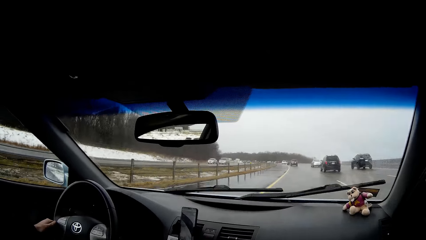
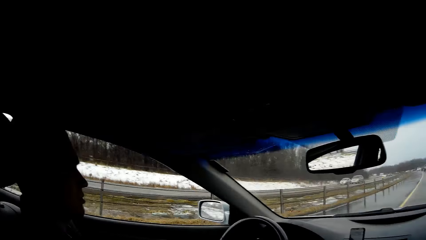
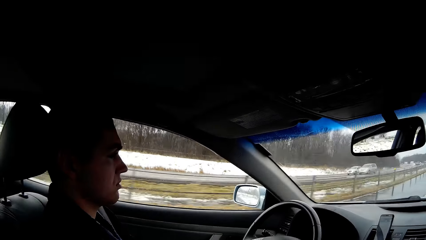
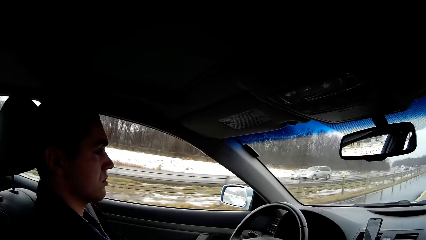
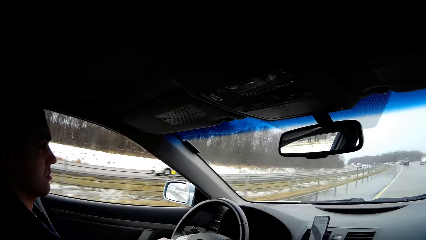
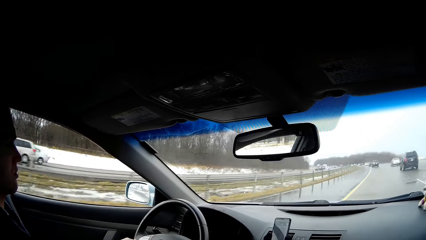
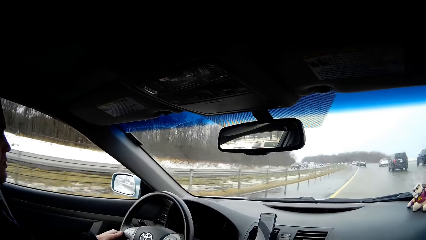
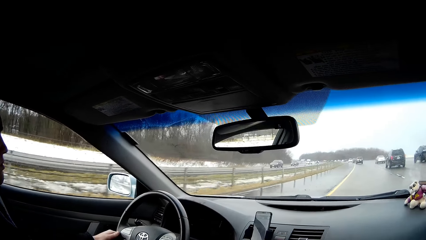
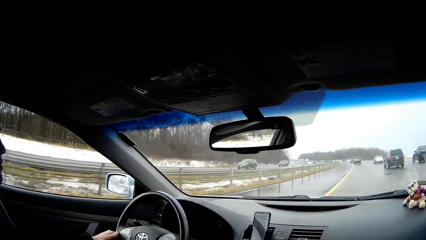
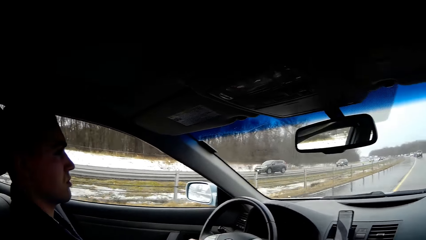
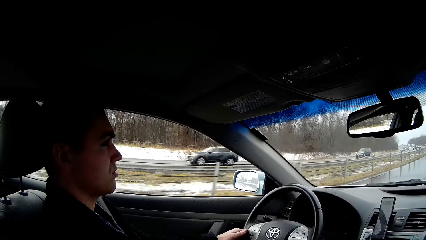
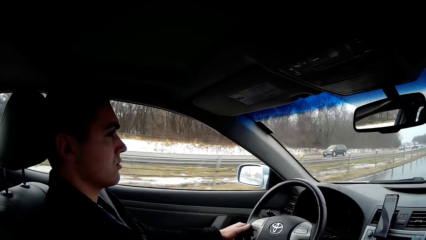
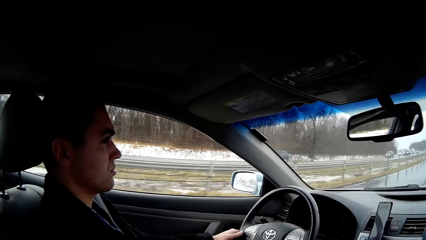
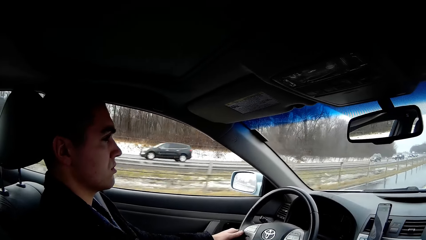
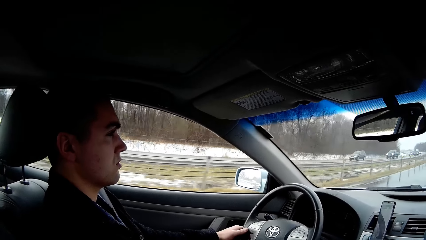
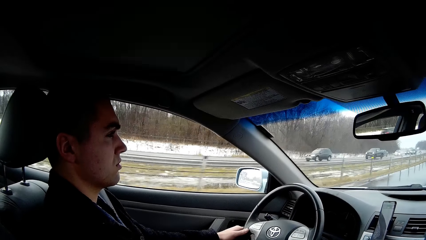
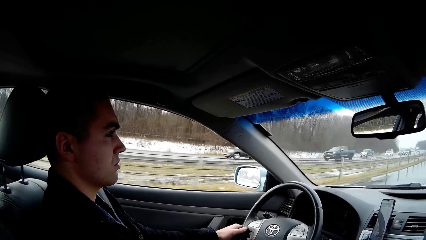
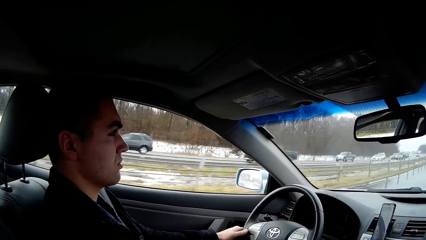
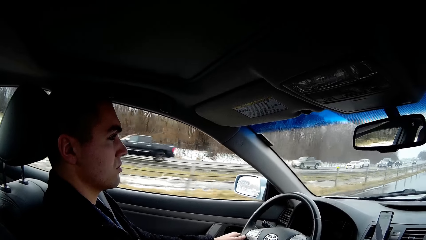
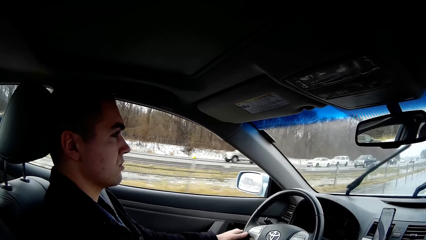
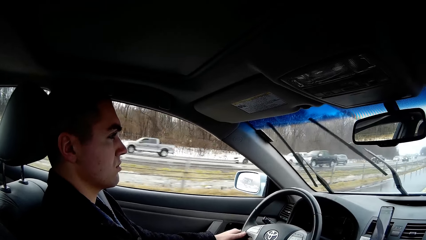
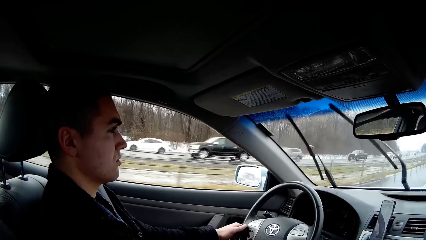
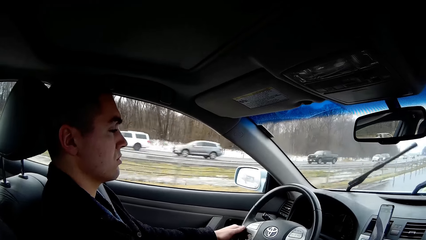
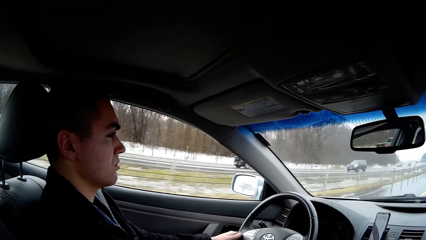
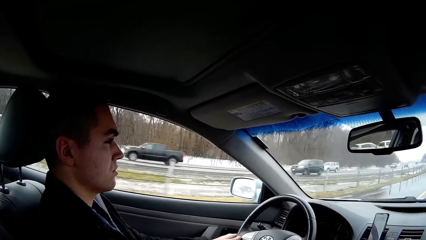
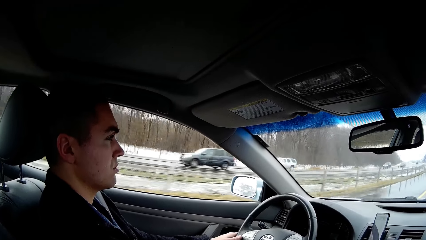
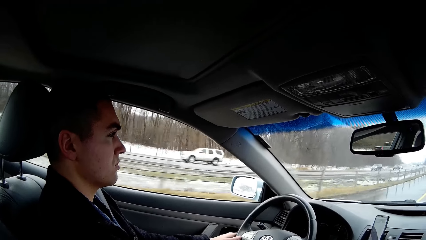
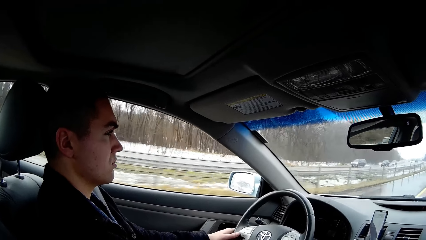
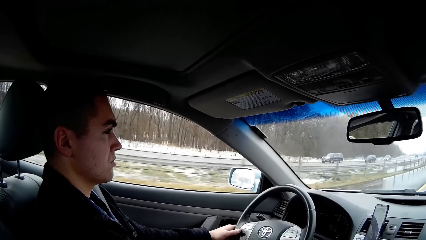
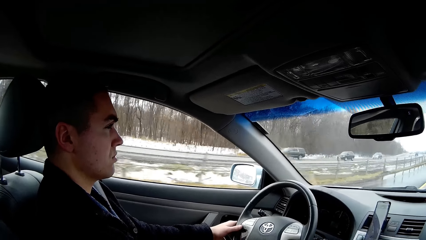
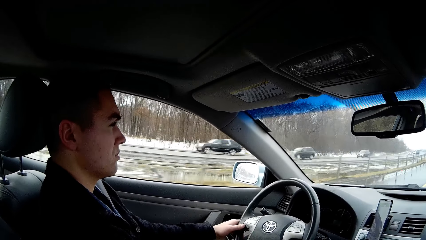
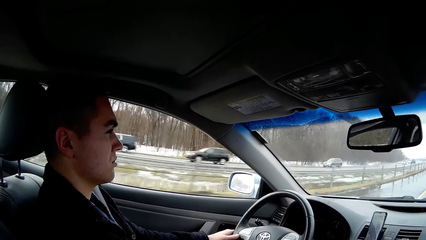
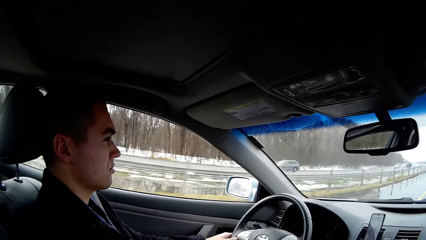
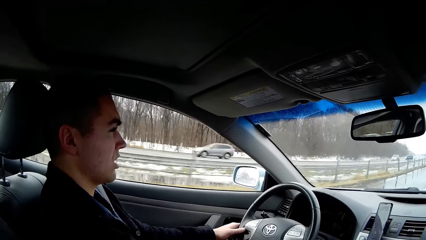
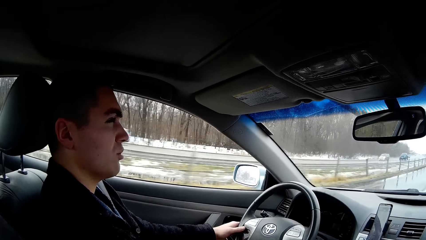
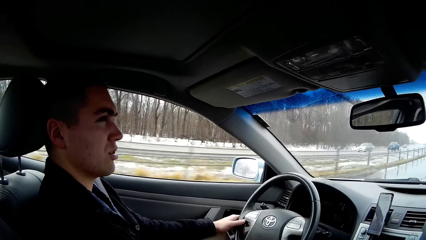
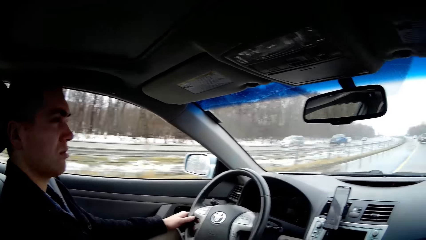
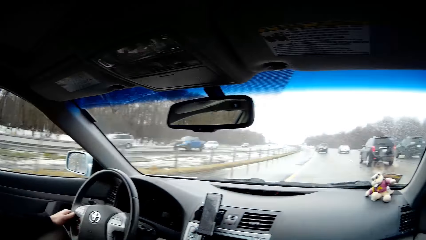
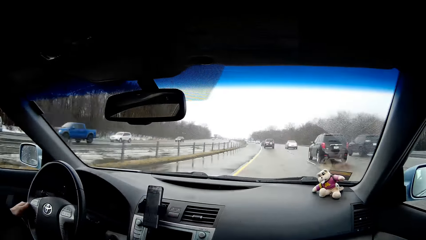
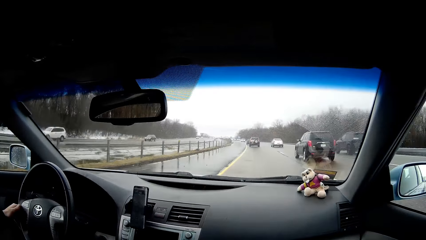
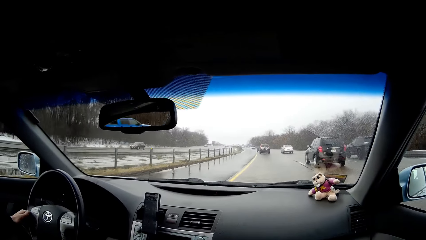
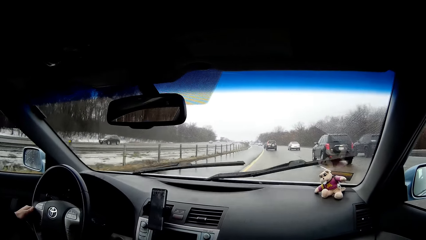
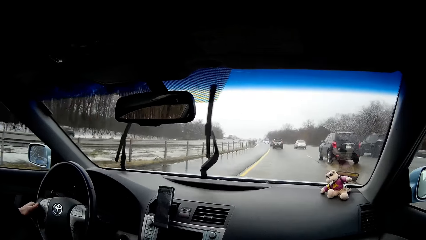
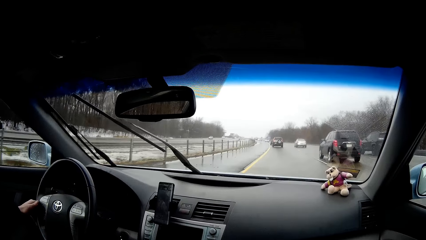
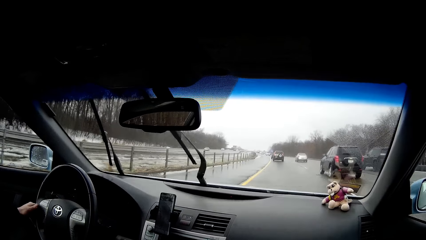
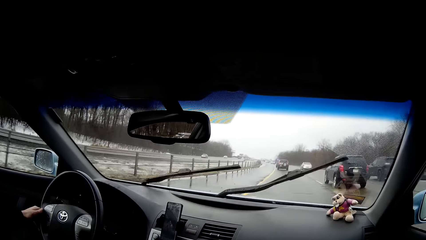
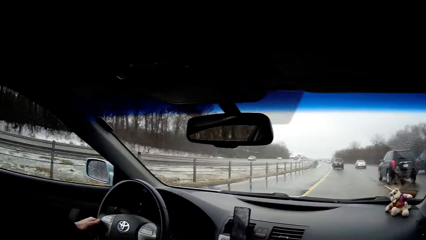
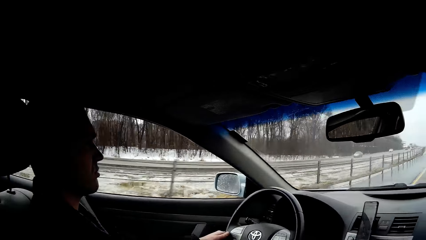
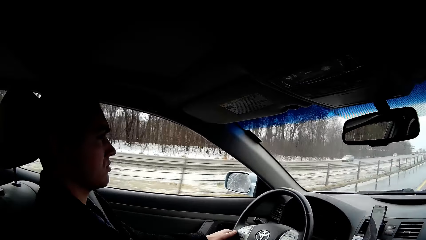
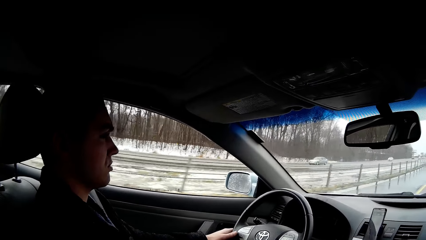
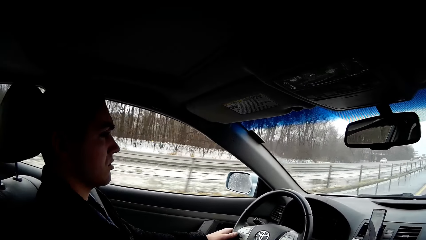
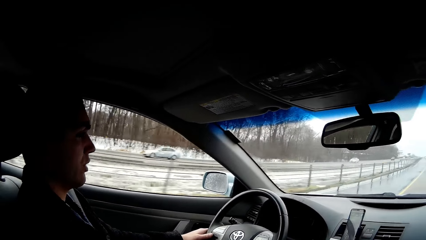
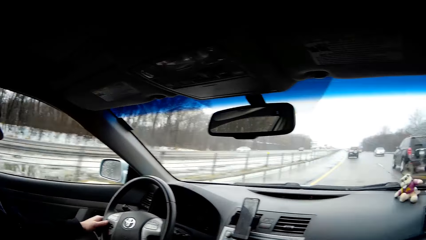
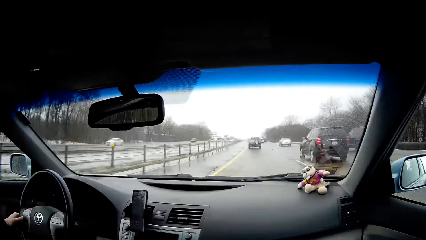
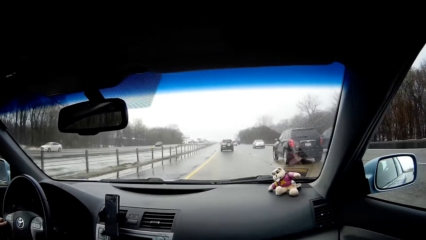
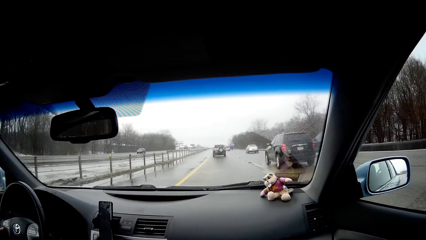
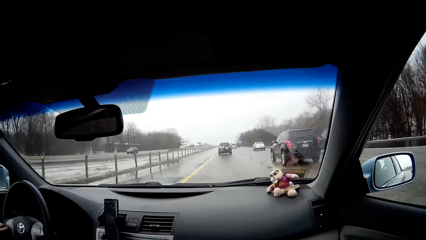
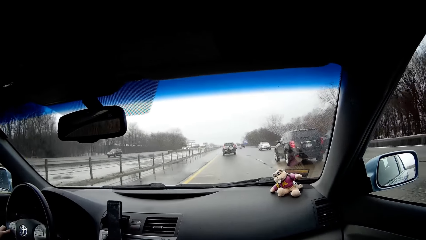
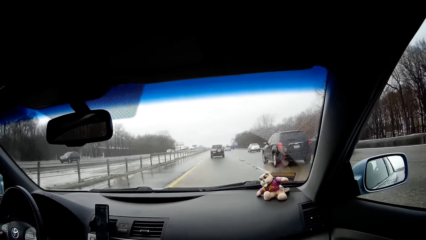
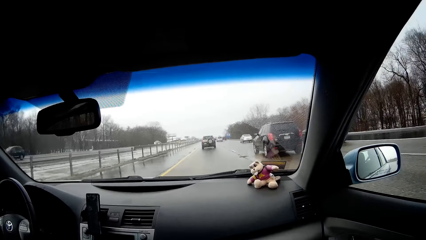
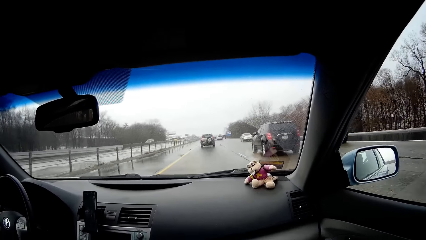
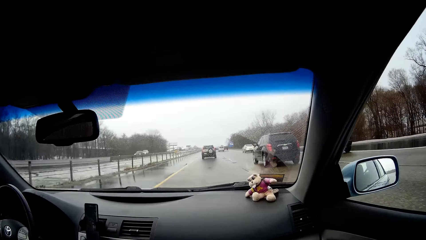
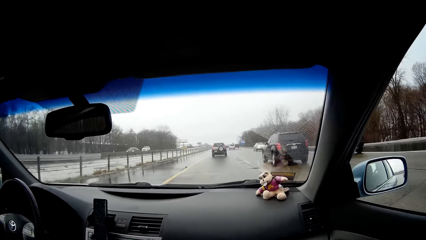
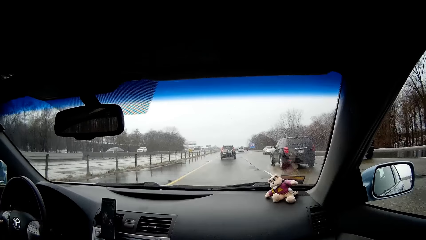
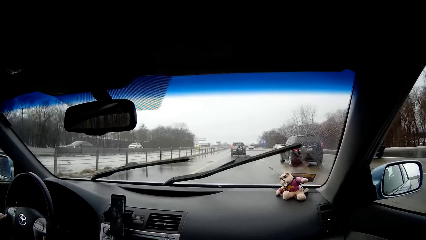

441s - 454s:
The camera wearer faces a man. They look around. They face front. They face the man. They face front.

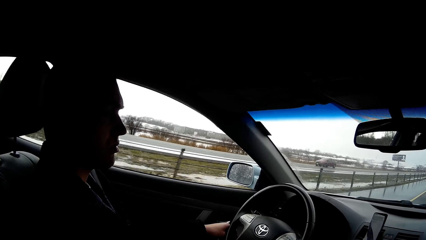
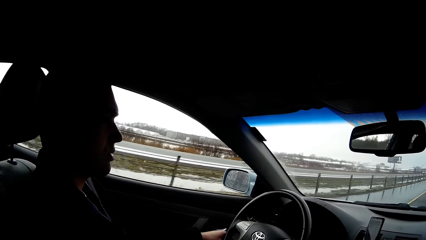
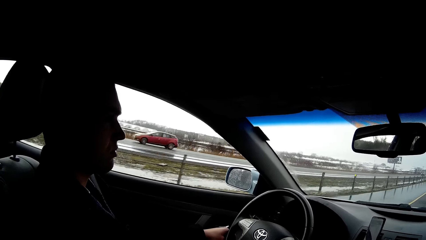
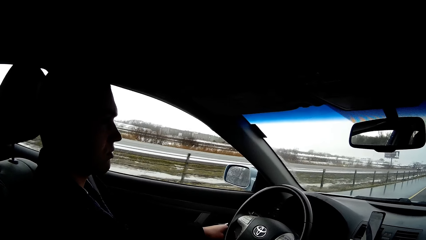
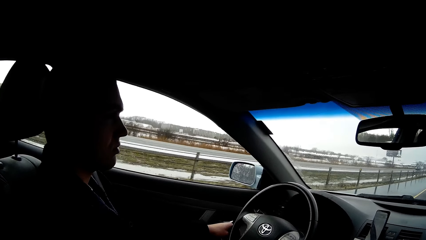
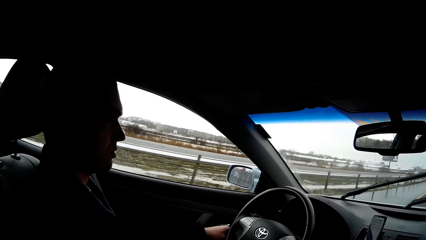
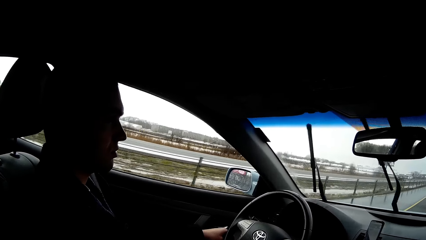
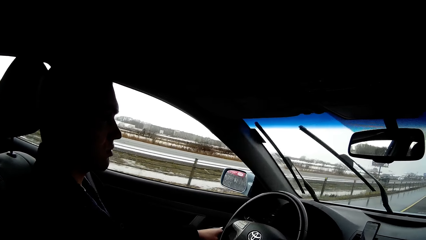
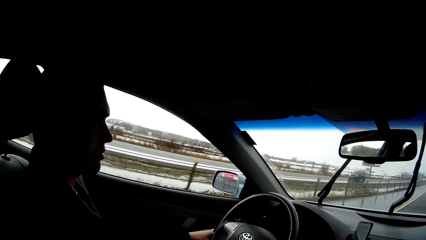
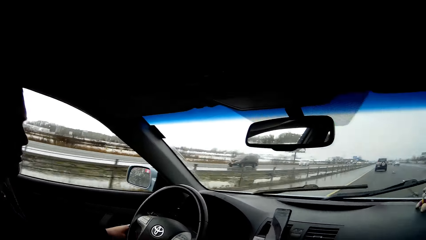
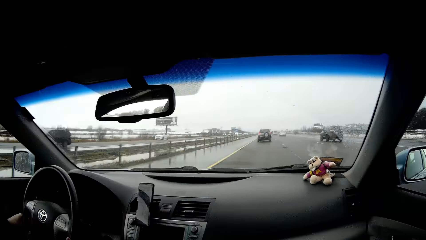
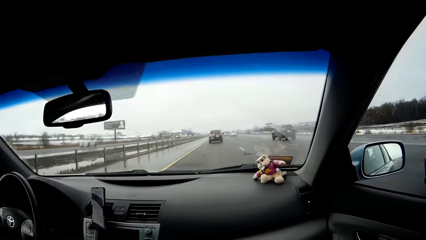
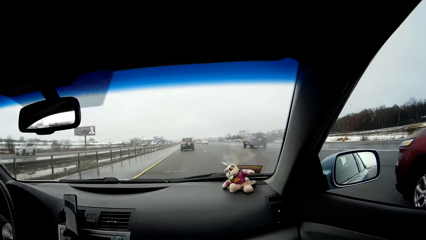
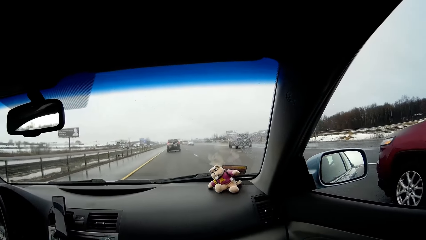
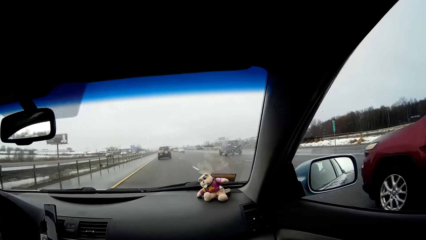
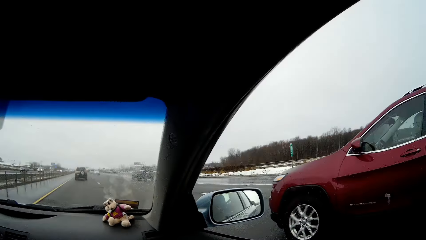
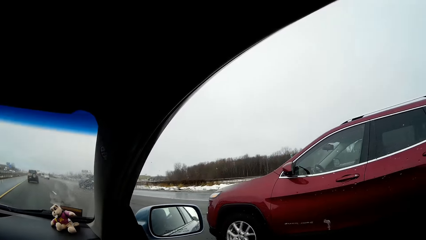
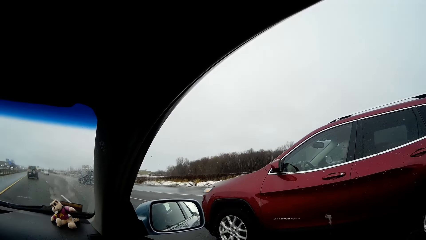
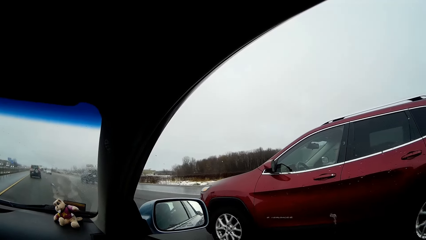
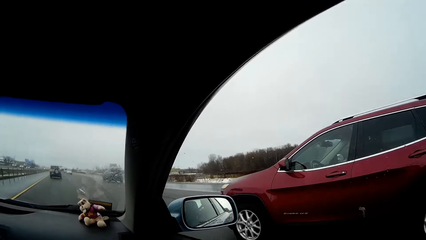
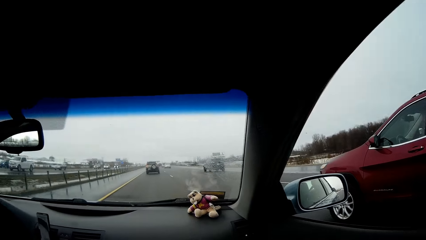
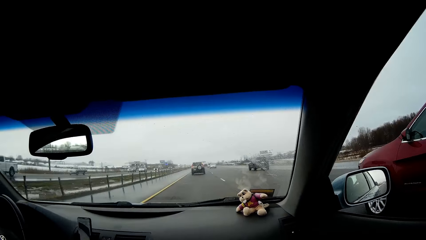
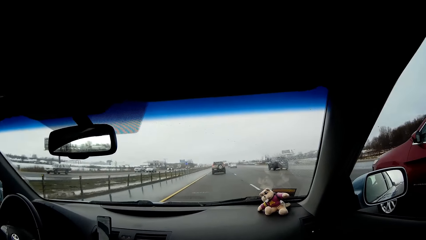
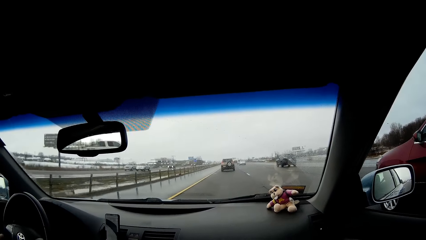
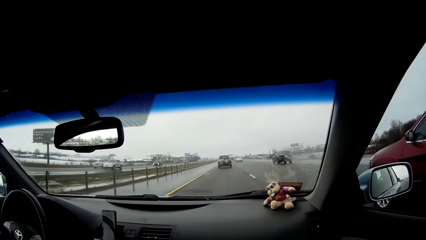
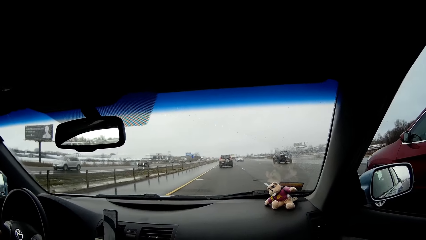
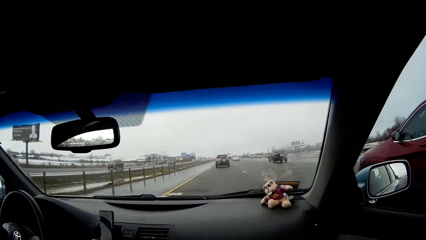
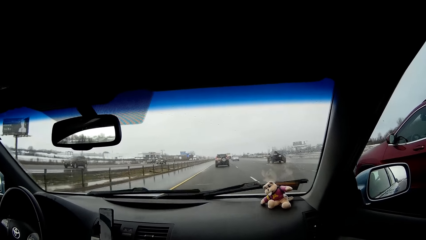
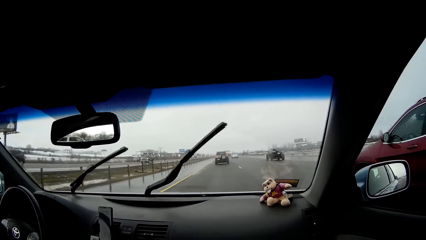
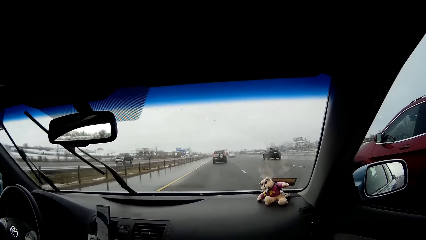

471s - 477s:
The camera wearer faces front. He faces to his right. He faces front.
